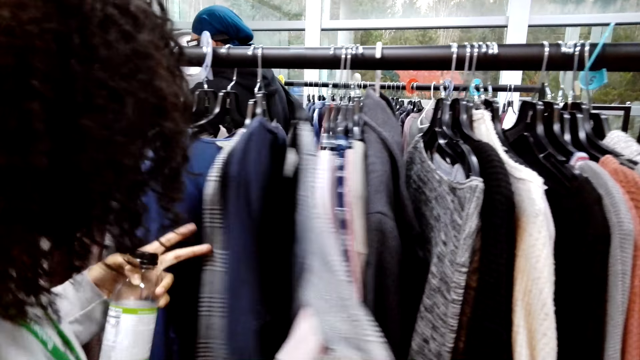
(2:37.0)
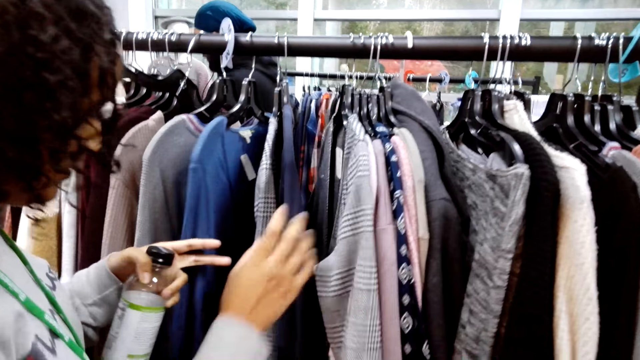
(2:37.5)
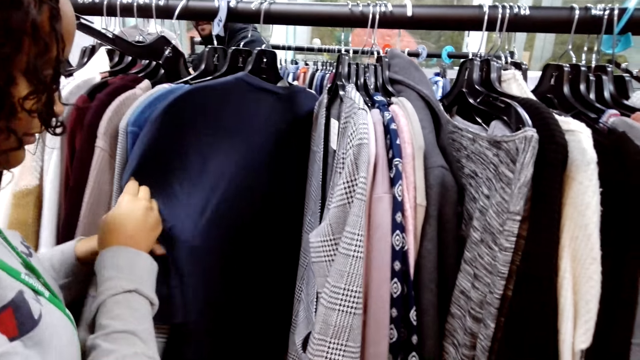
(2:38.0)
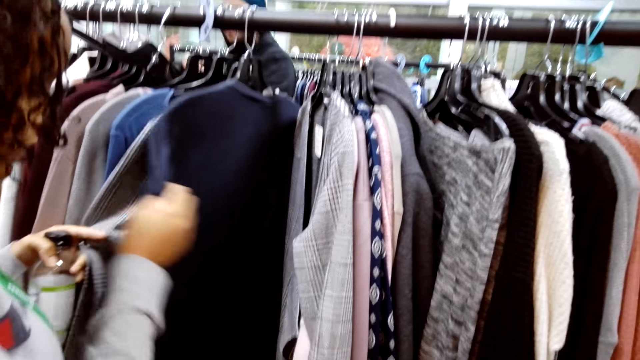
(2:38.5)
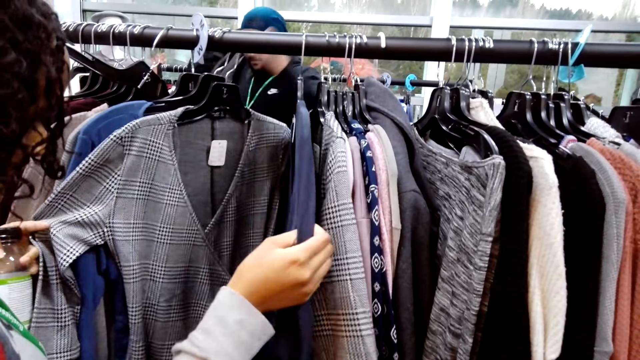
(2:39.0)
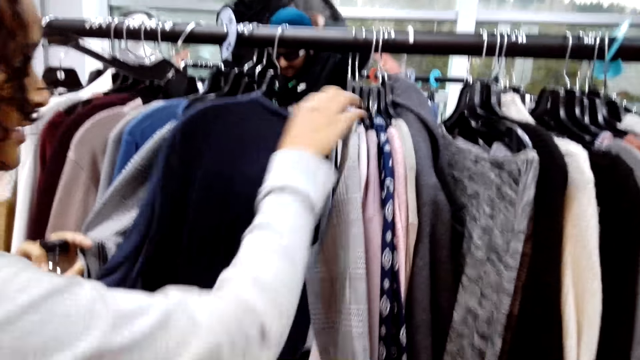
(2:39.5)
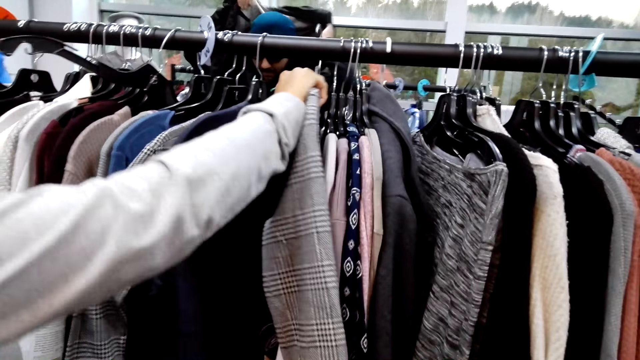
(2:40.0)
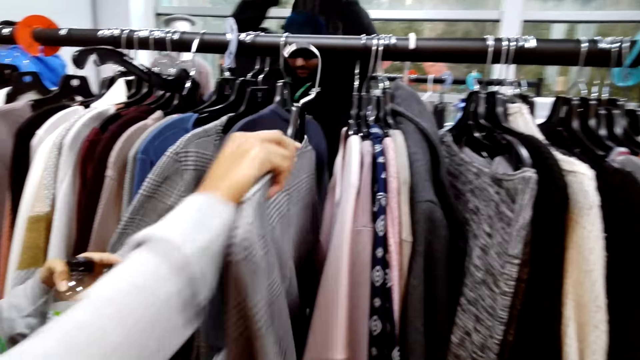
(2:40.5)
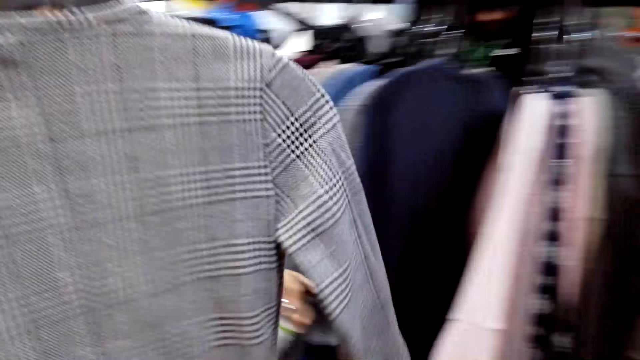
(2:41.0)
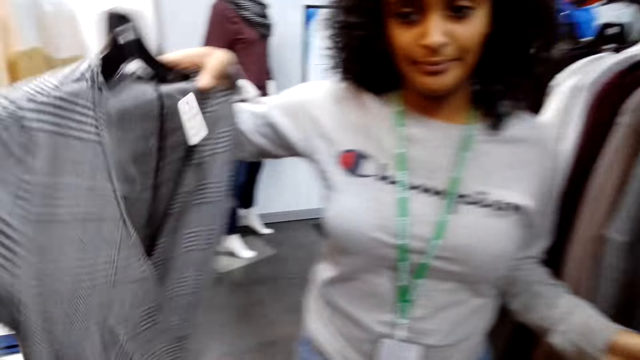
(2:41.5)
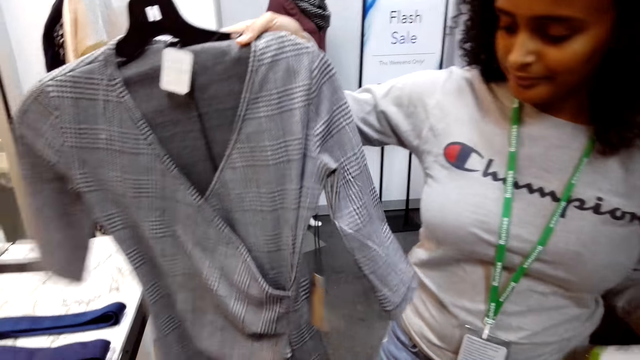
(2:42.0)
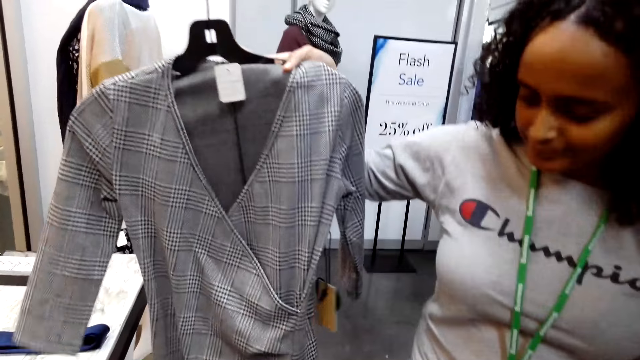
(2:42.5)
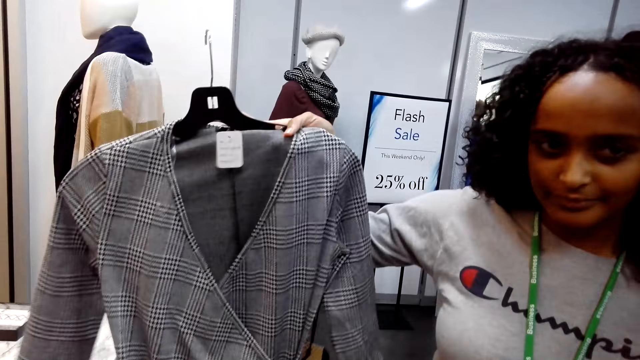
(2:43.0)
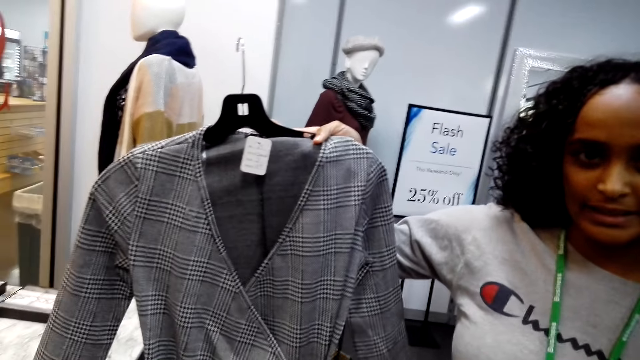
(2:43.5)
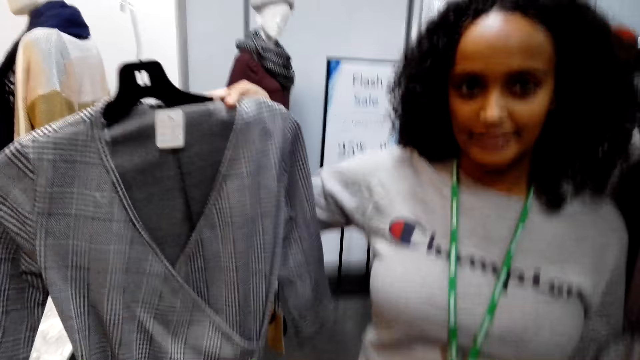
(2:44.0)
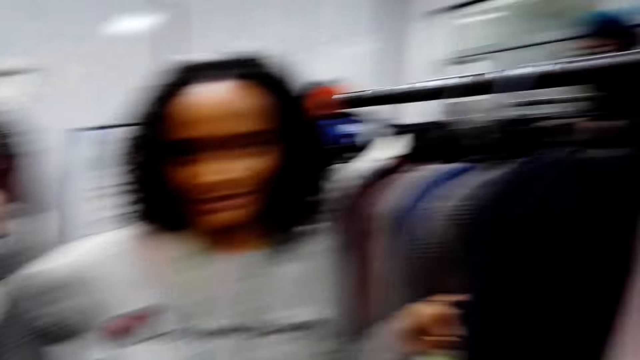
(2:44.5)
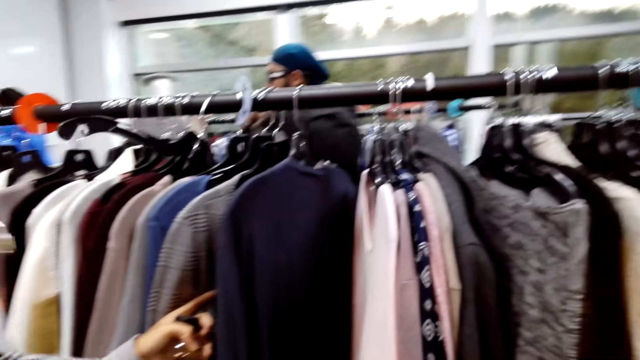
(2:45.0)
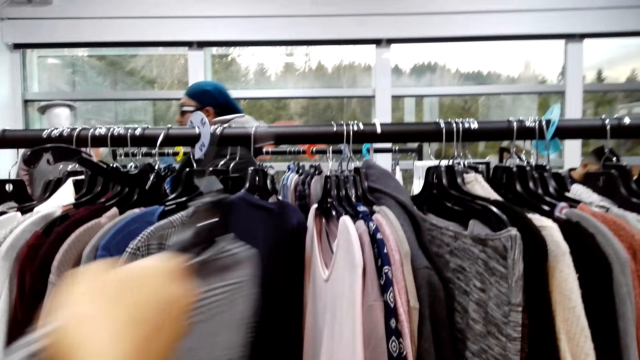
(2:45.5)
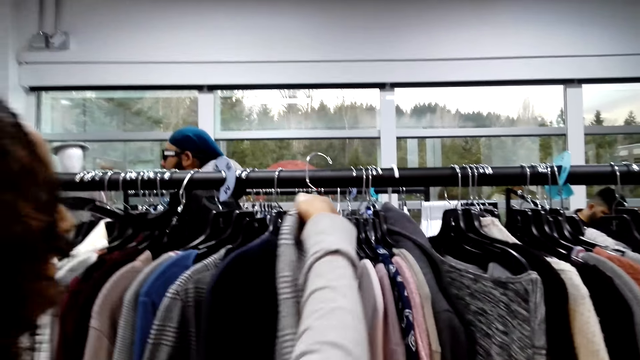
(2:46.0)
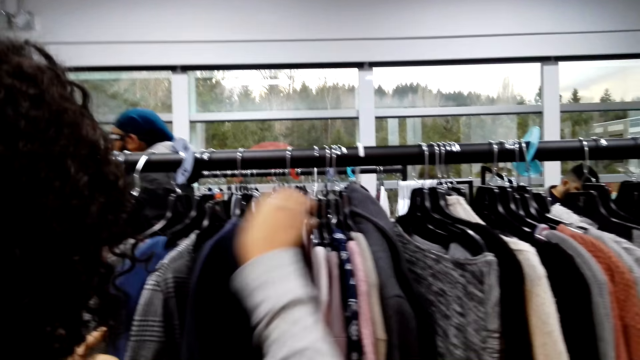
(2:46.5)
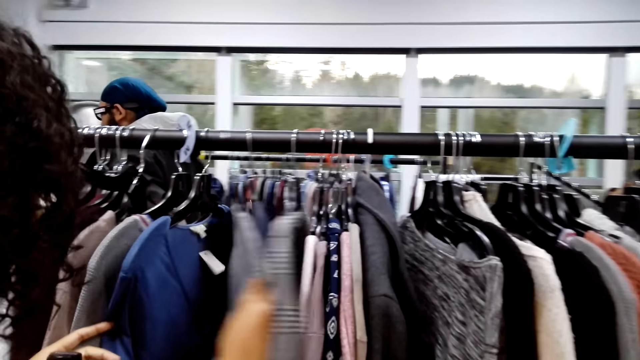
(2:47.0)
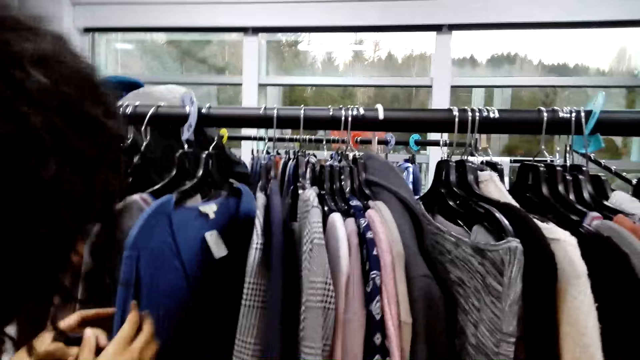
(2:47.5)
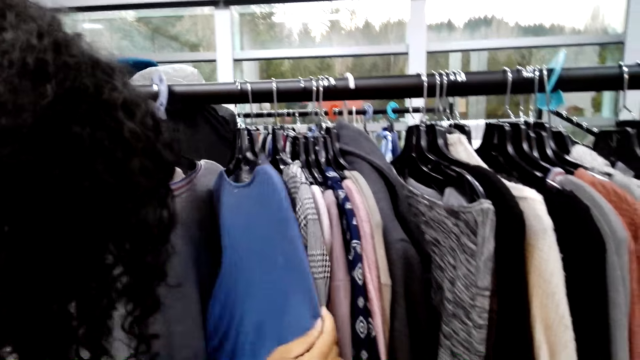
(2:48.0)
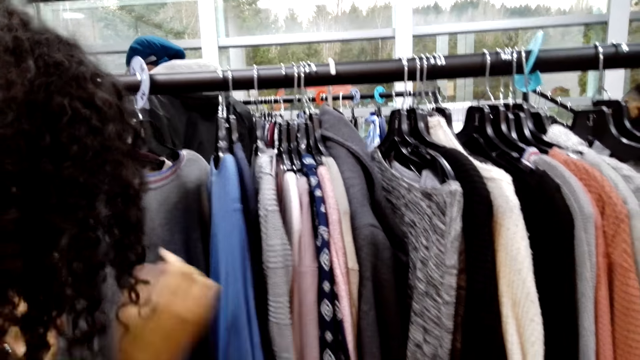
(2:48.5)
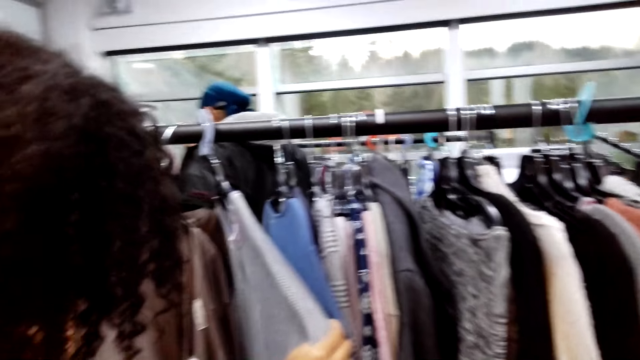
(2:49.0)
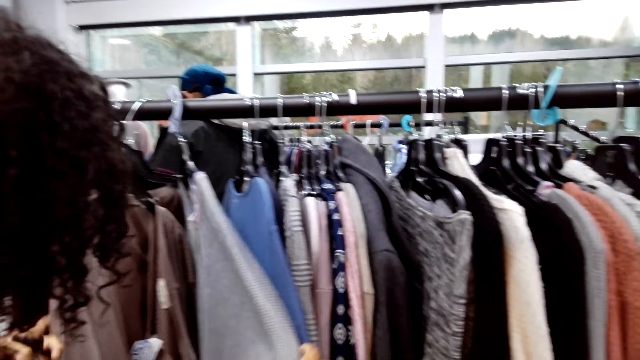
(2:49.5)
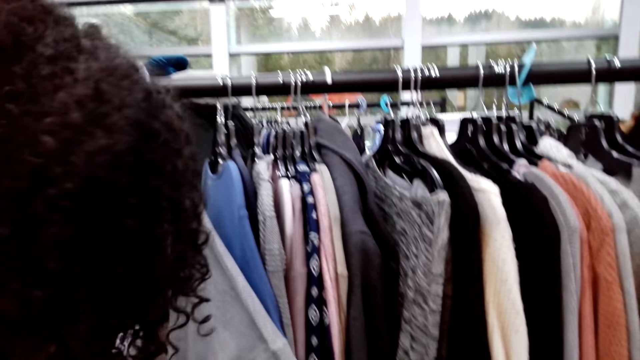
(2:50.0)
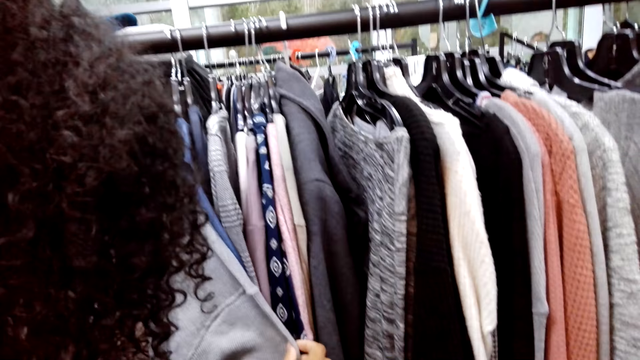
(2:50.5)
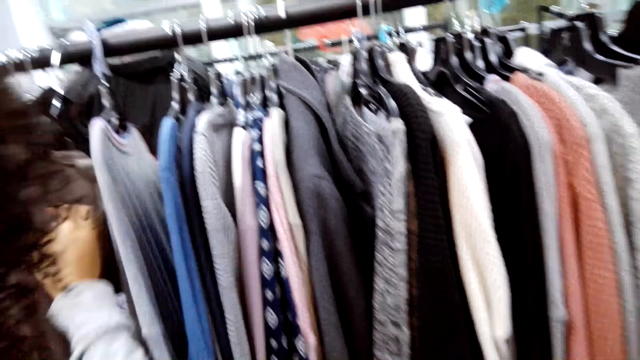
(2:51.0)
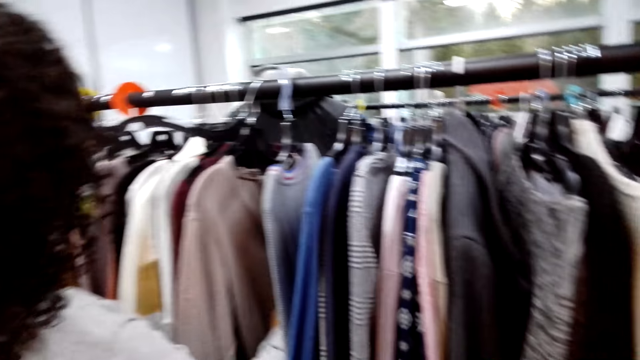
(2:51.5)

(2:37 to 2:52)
A woman picks a dress from the clothes rack. The woman dialogues with the camera wearer. The woman puts the dress on the clothes rack. The camera wearer dialogues with the woman. The woman checks clothes on the clothes rack. The camera wearer dialogues with the woman. The woman touches the clothes.

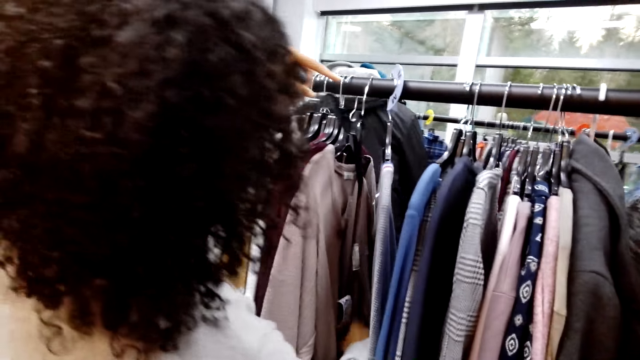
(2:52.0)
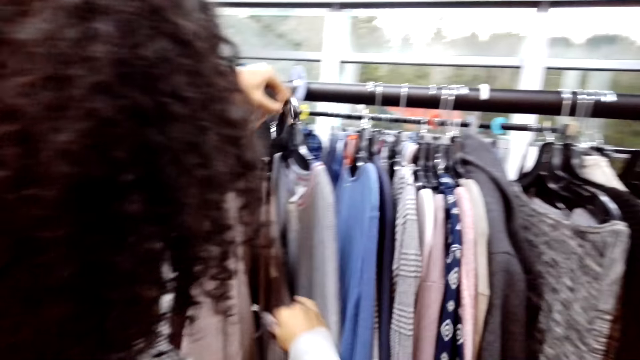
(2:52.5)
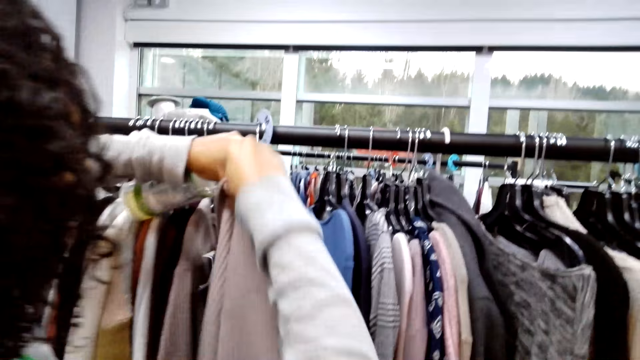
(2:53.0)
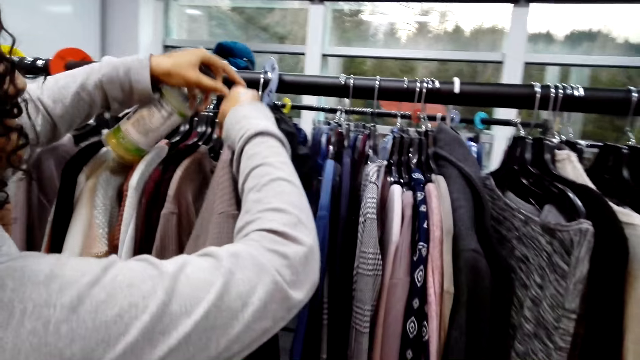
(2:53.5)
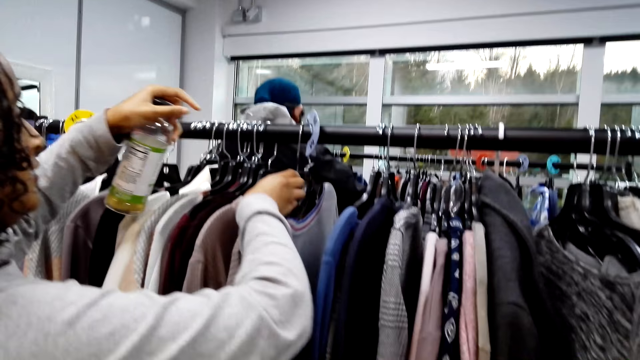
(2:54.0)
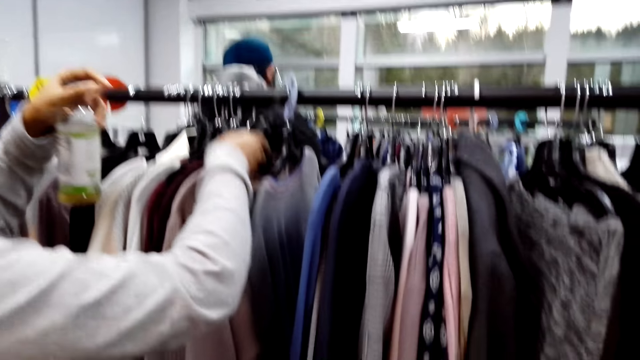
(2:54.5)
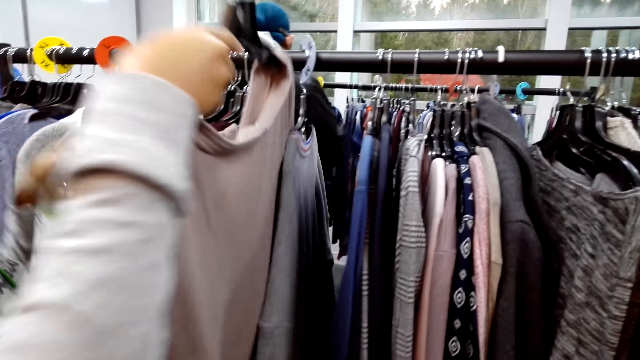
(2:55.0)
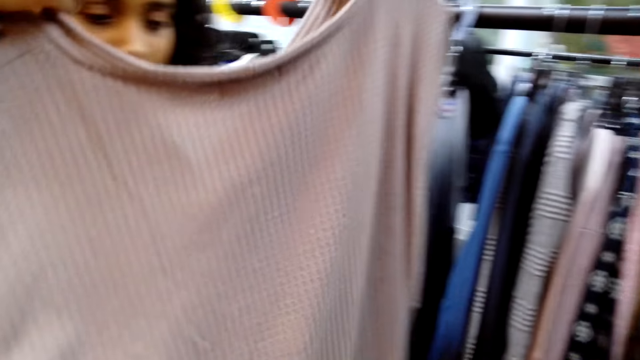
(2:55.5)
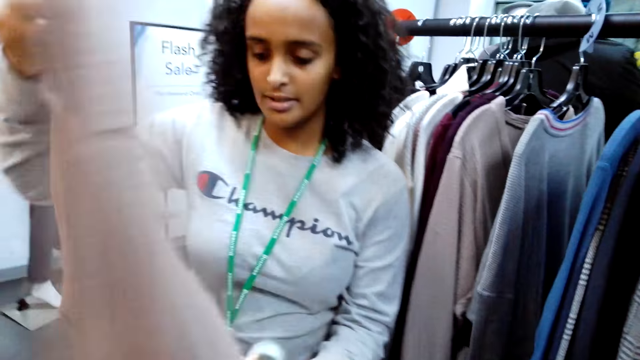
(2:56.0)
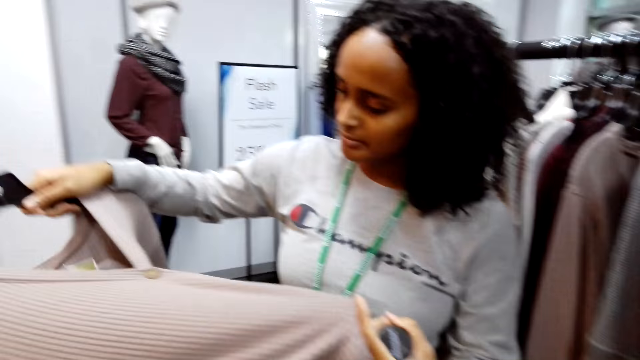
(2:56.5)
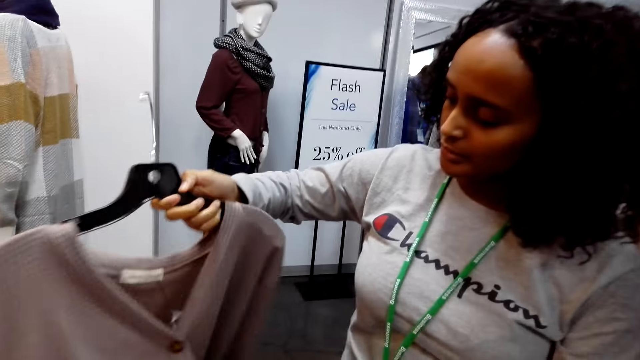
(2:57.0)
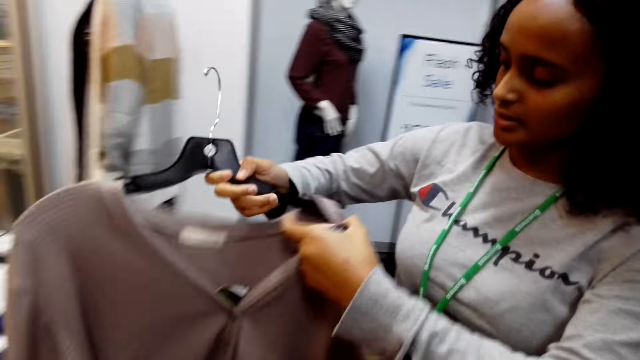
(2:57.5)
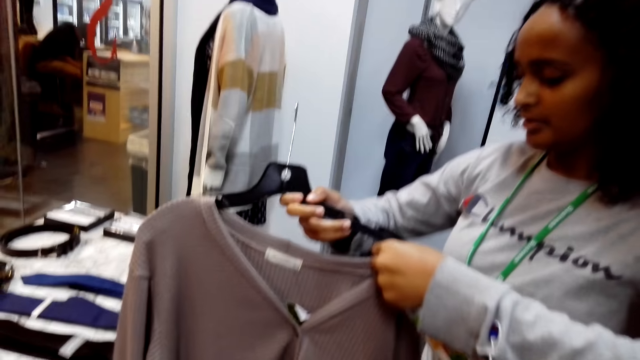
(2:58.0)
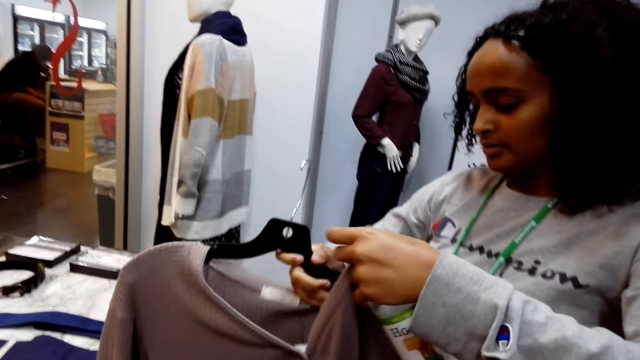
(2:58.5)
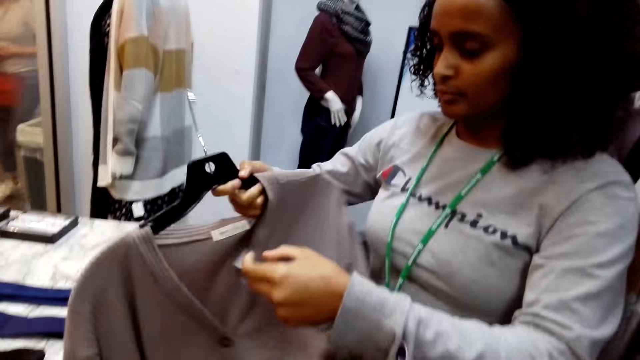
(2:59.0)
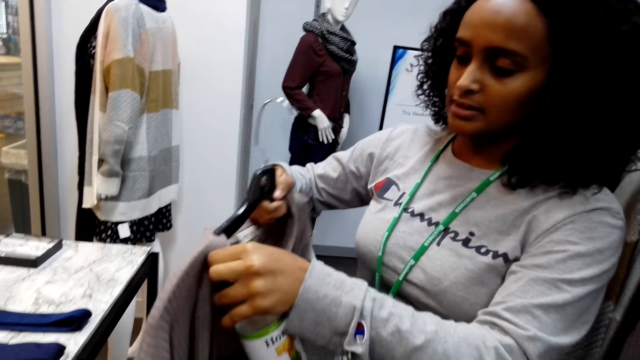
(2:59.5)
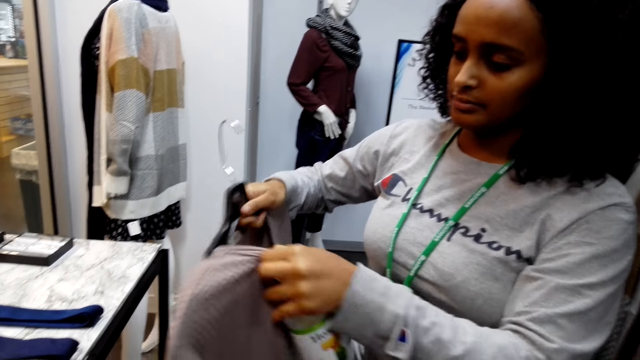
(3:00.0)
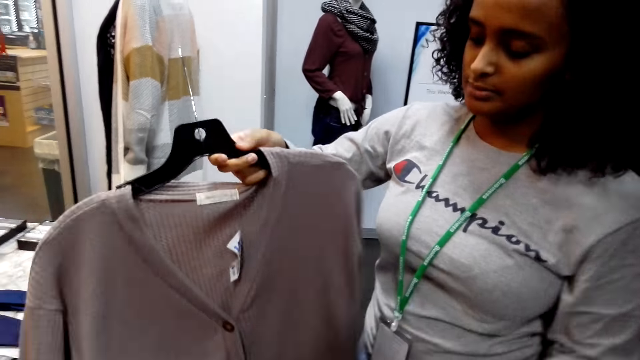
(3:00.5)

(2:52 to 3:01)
A woman picks a sweater from the clothes rack. The camera wearer dialogues with the woman. They look around and check the sweater.
